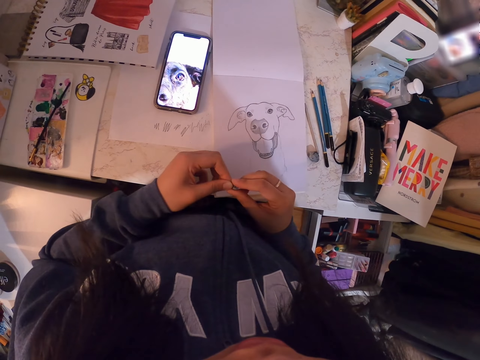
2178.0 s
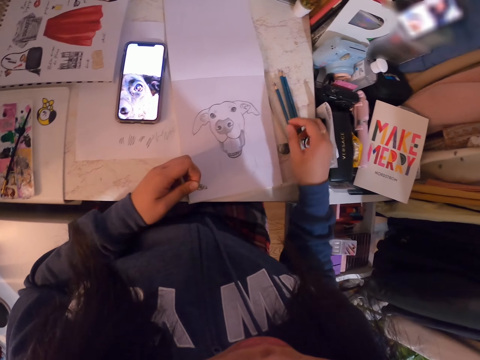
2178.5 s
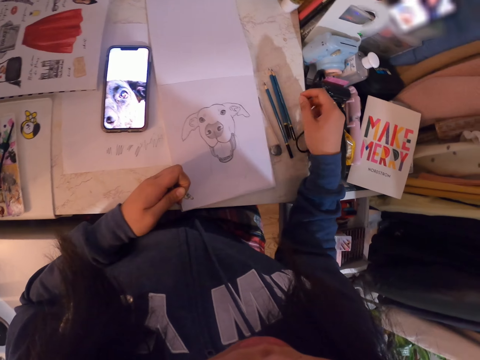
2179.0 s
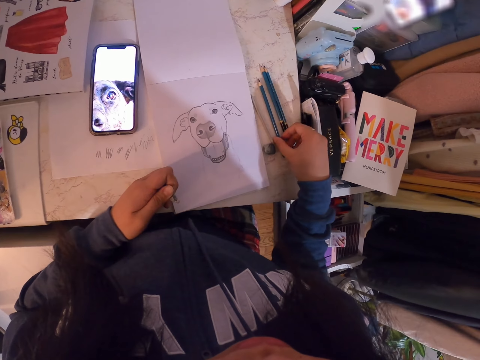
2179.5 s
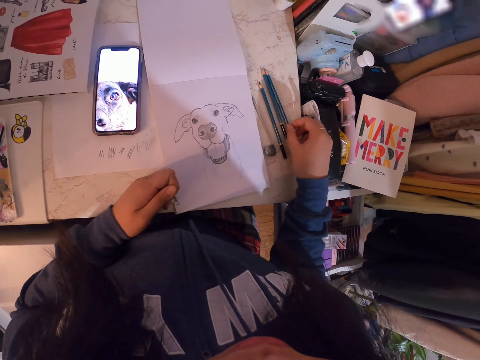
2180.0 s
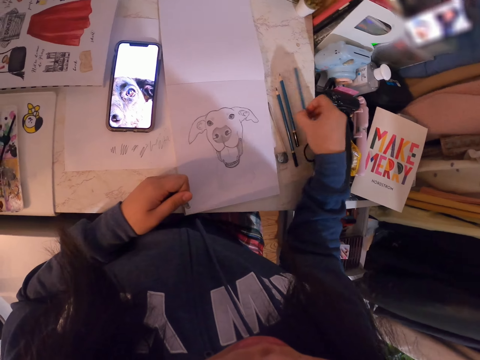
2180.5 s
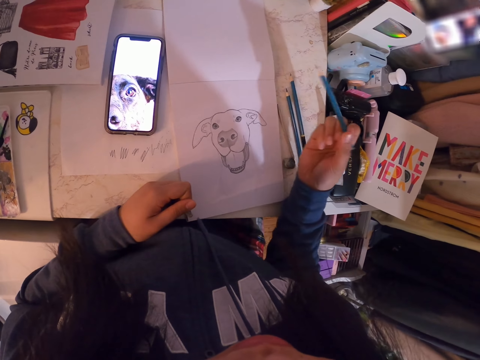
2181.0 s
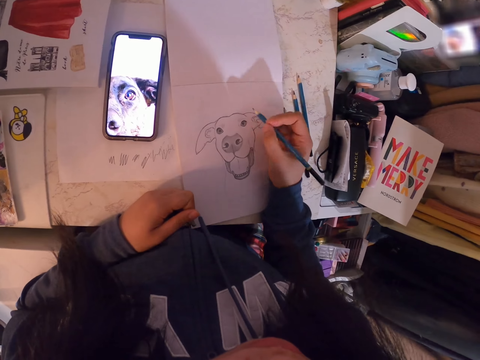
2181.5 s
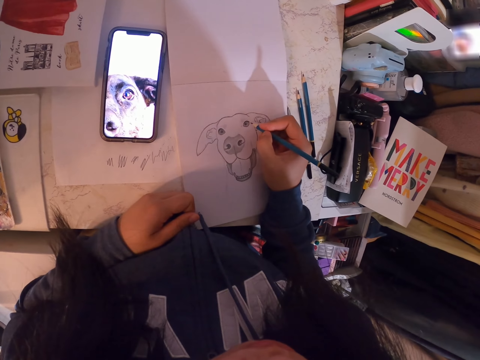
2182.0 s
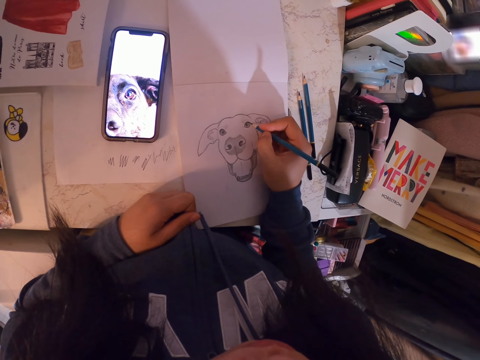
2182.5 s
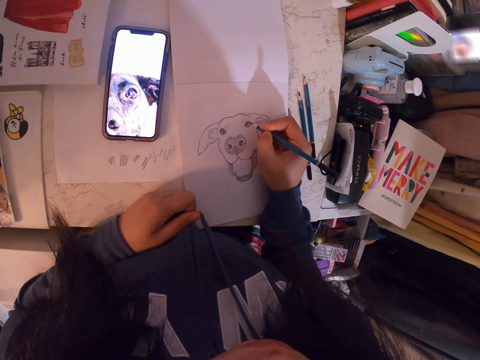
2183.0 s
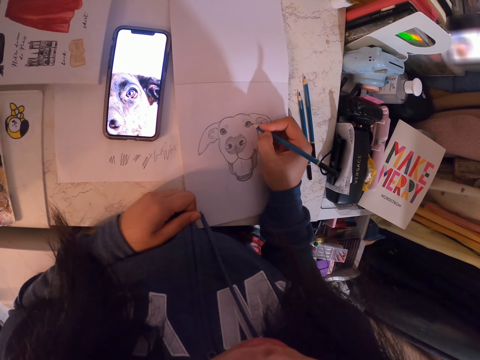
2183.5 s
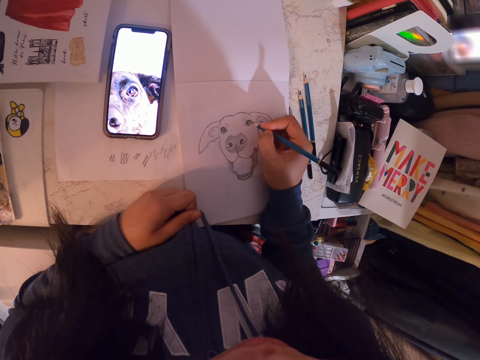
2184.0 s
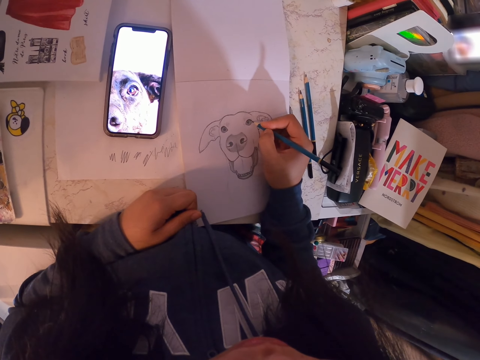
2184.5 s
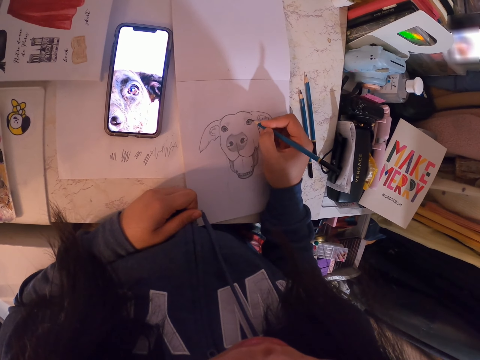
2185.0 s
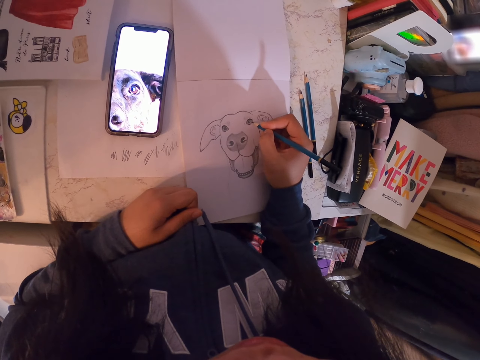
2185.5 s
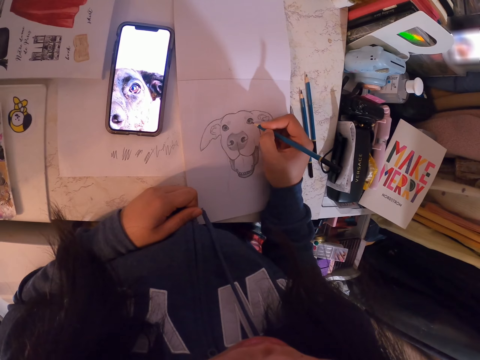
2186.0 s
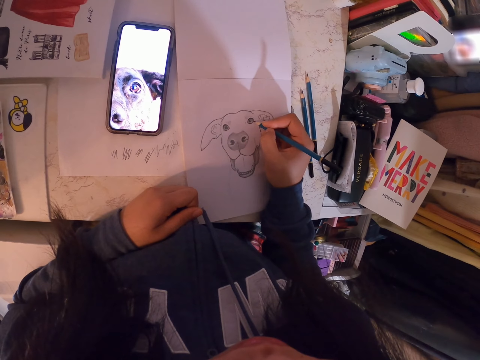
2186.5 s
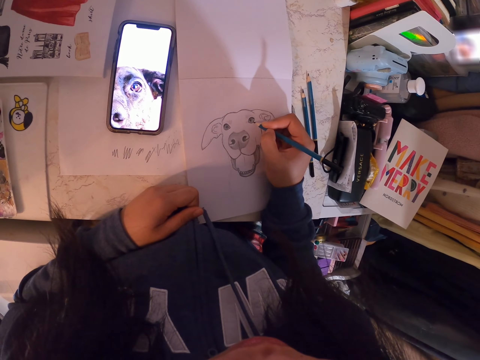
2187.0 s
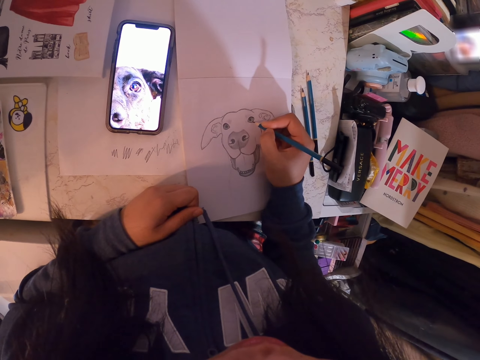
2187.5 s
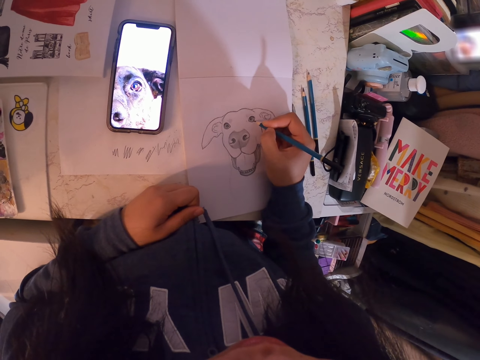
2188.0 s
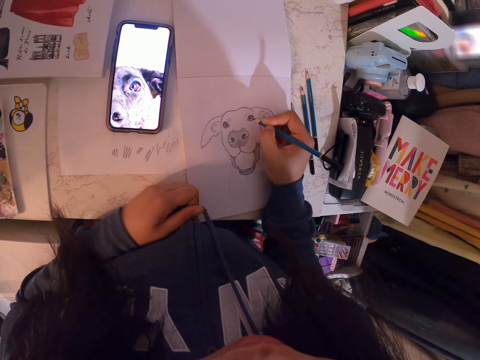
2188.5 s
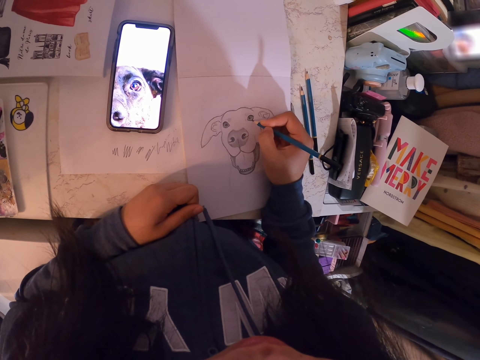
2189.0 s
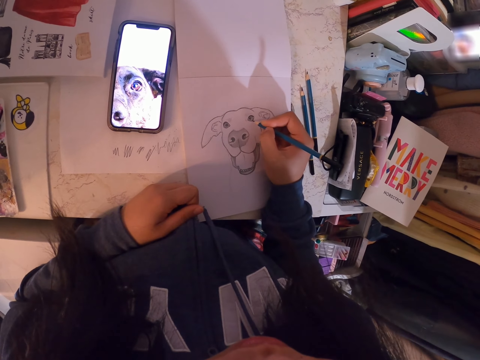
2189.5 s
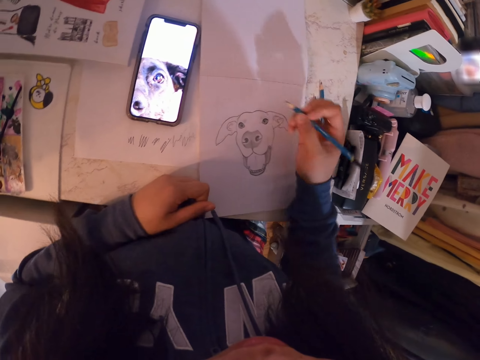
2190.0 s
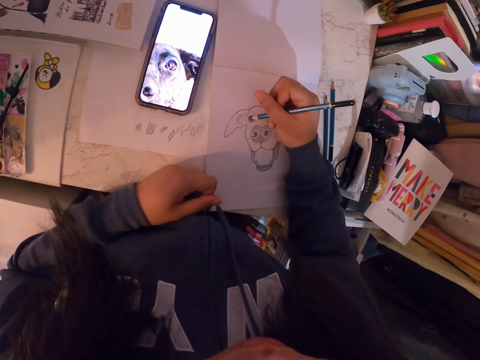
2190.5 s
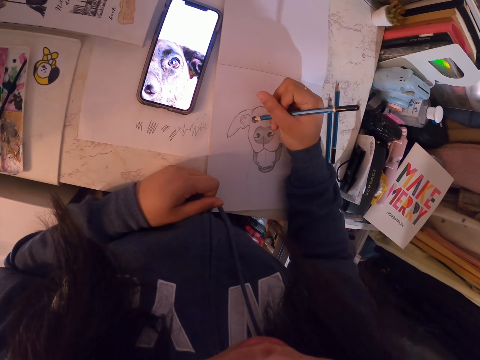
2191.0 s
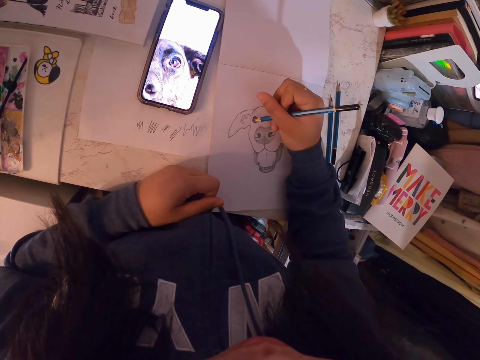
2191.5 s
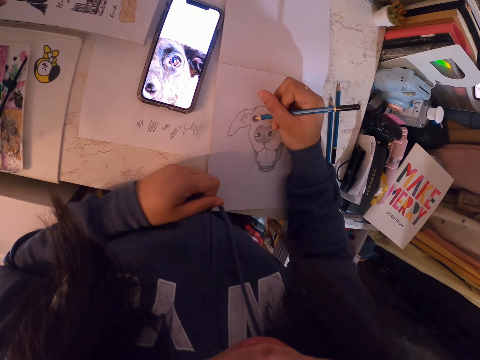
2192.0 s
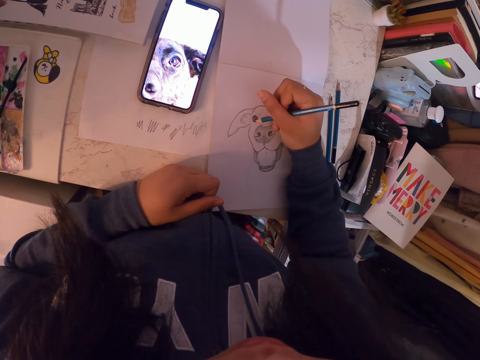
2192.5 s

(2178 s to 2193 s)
The camera wearer tears something. They inspect the pencils. They pick up the pencil. They sketch an image with the pencil in the book.

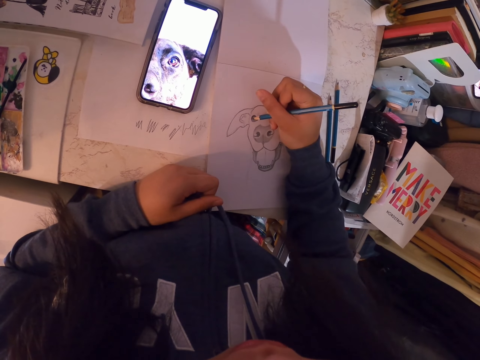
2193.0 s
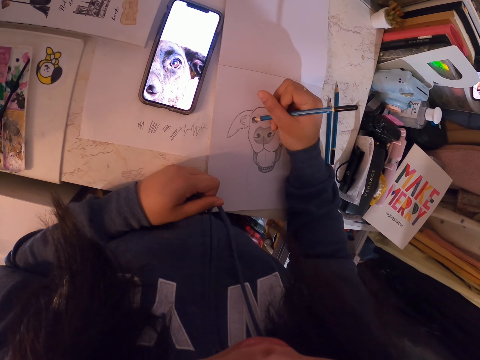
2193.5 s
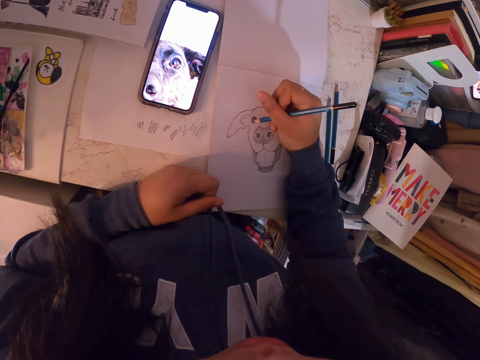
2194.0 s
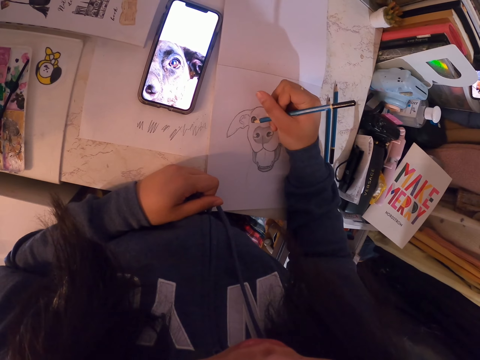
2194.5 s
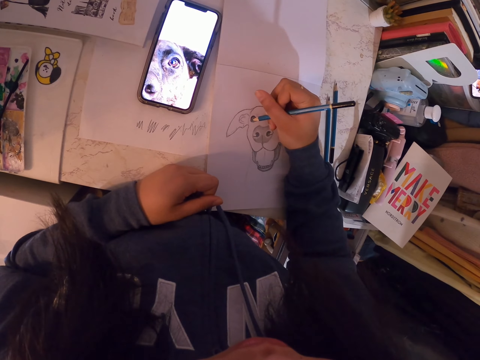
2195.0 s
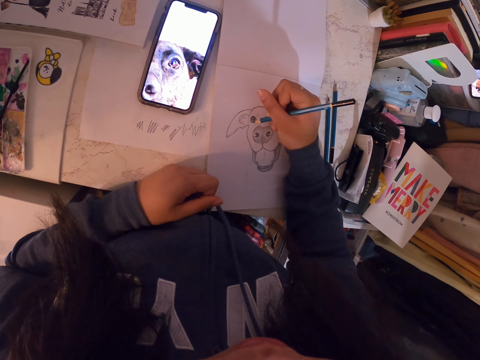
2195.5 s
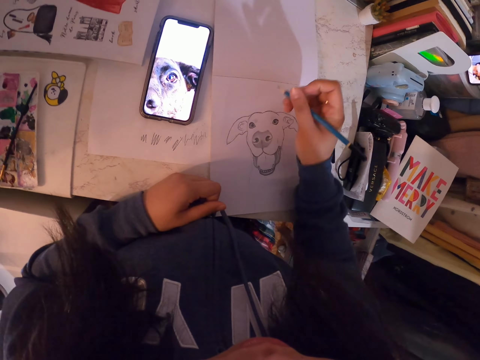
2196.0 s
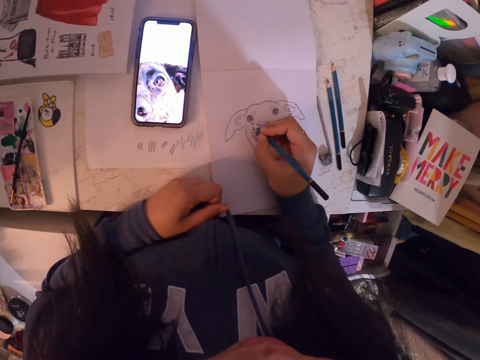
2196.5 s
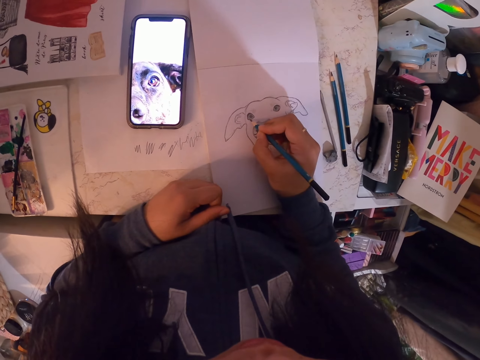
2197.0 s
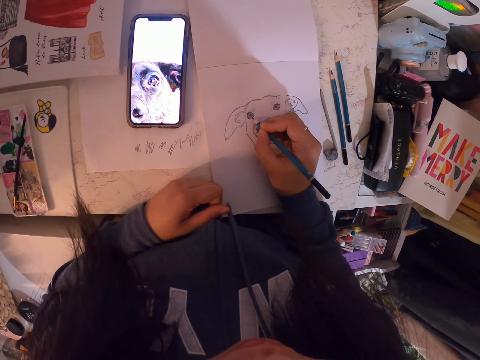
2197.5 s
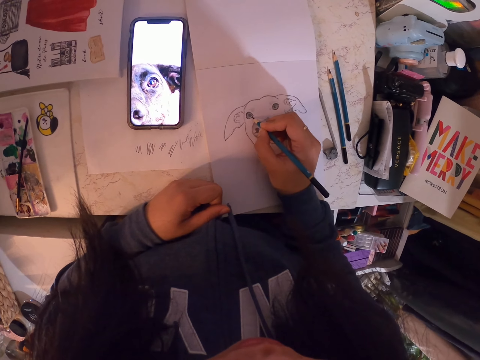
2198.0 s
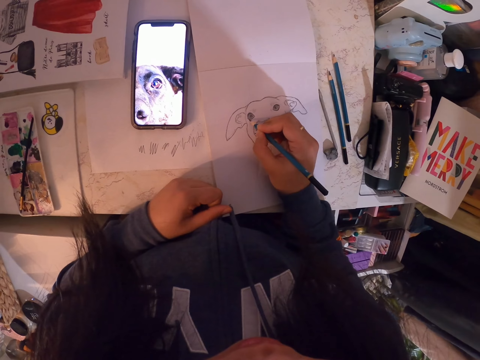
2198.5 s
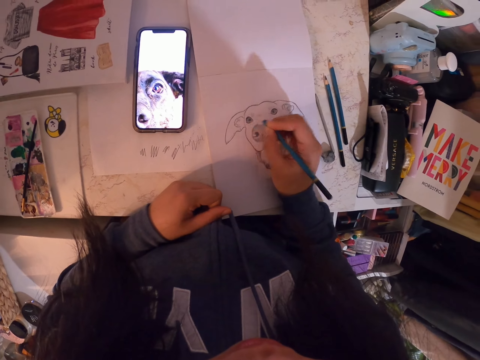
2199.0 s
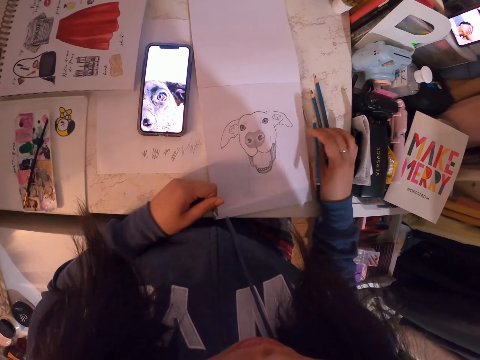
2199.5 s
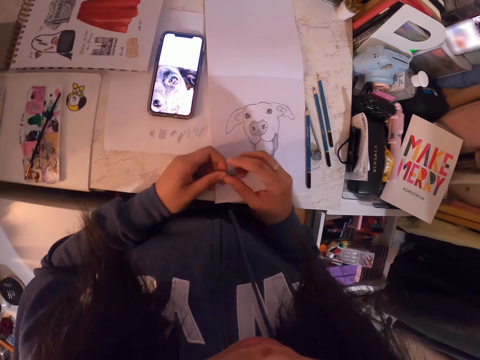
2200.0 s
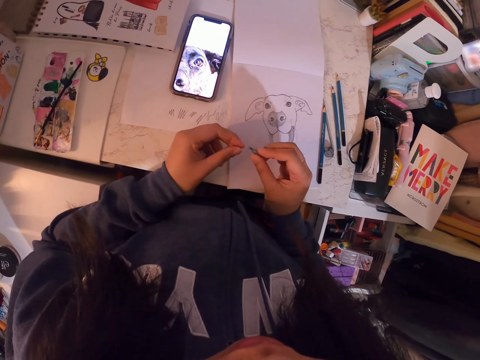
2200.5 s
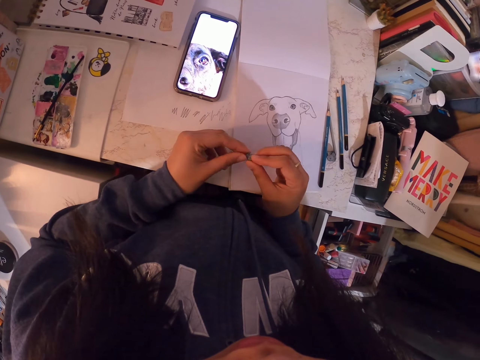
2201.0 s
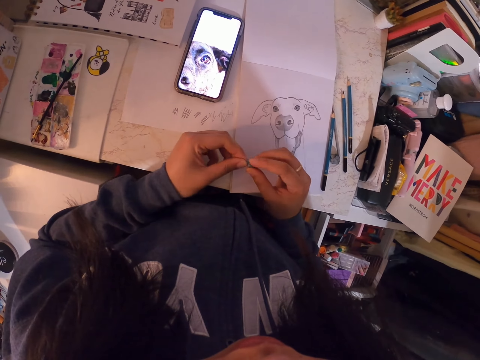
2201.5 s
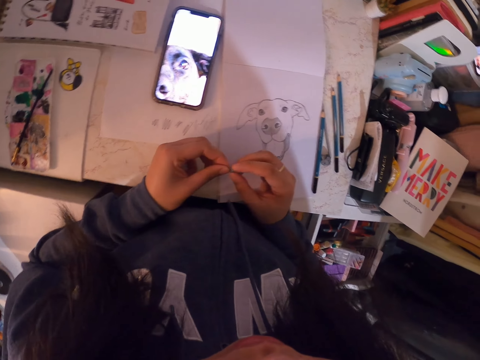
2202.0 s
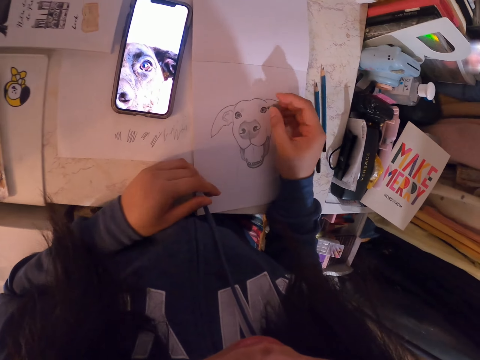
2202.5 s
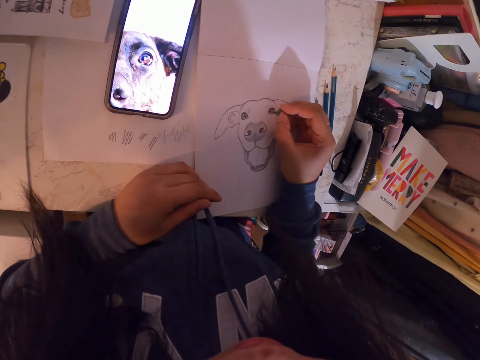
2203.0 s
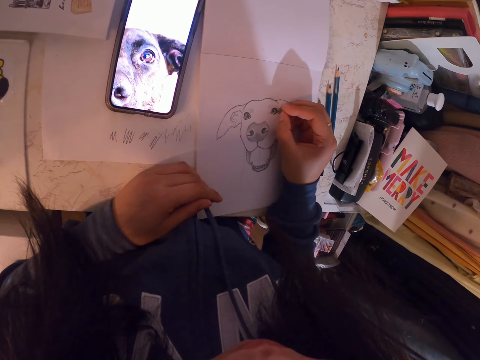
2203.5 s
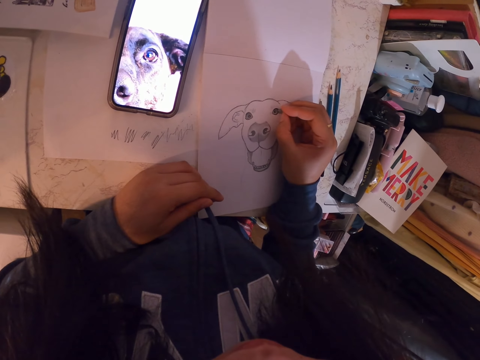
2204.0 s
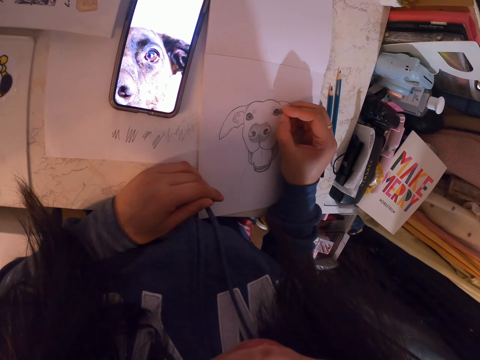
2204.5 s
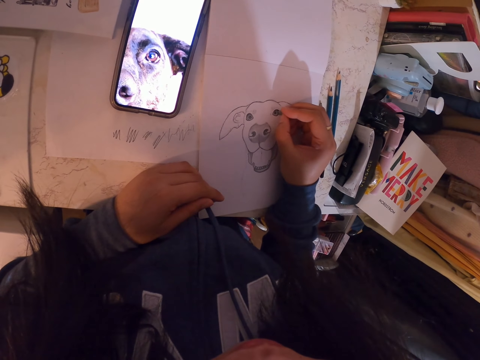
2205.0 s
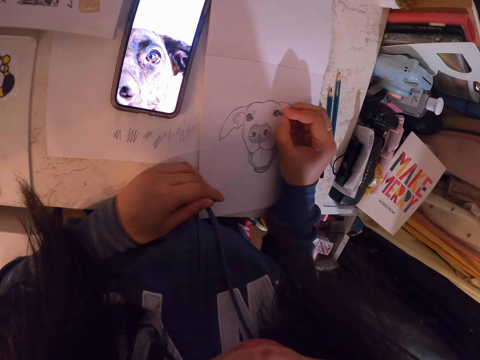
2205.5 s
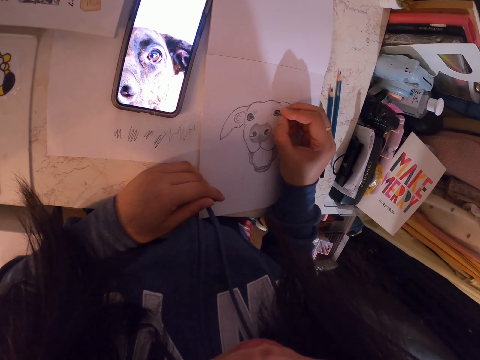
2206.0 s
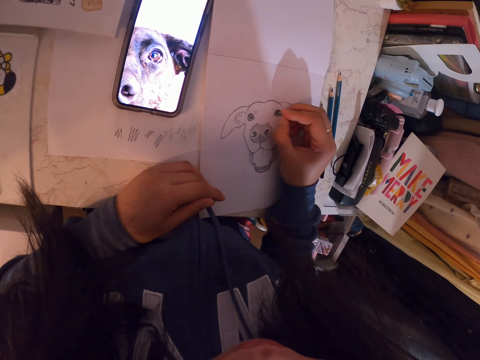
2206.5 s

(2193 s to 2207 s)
The camera wearer drops the pencil. They adjust the rubber. They mold something. They erase the image.
